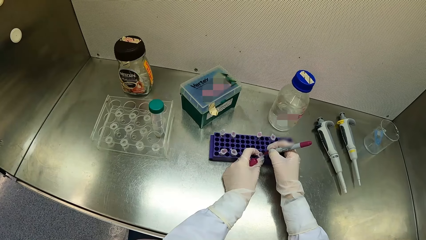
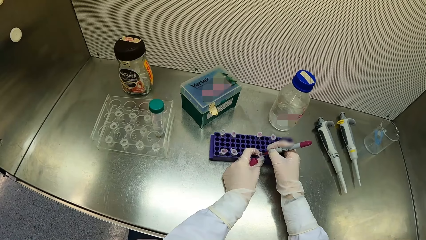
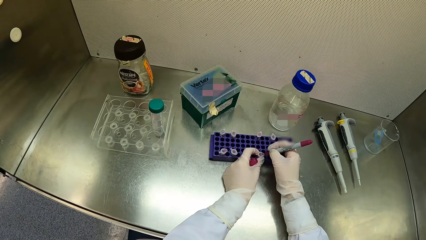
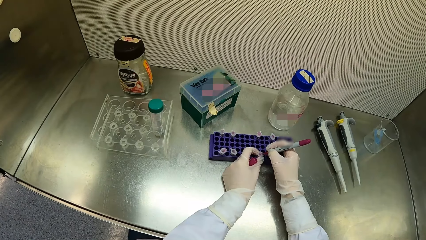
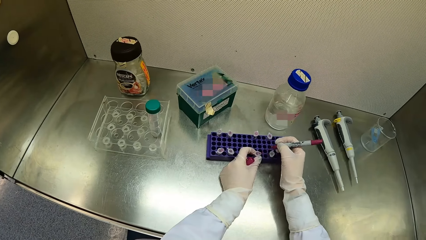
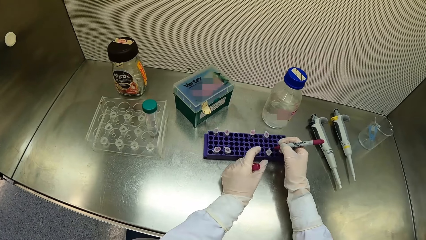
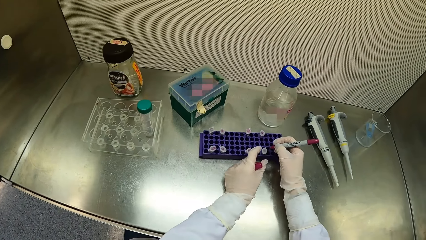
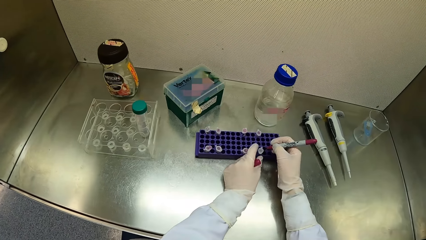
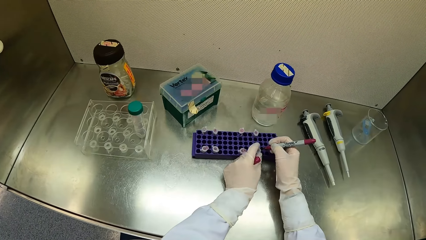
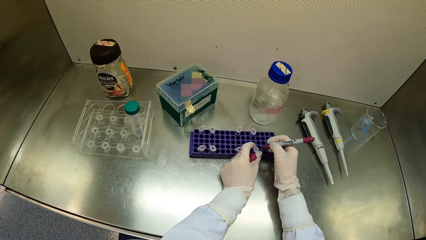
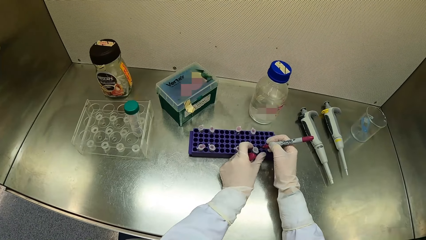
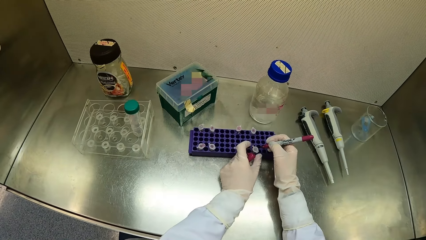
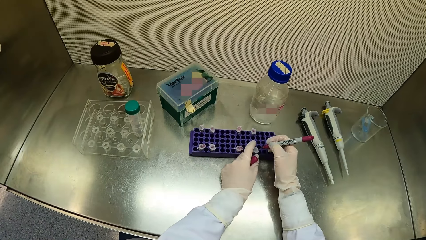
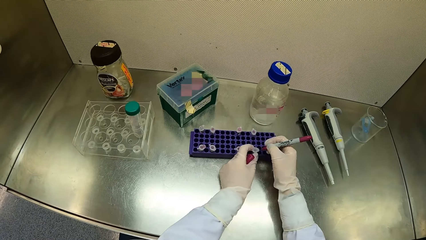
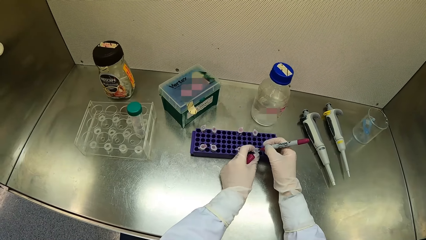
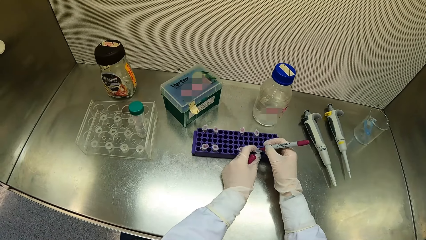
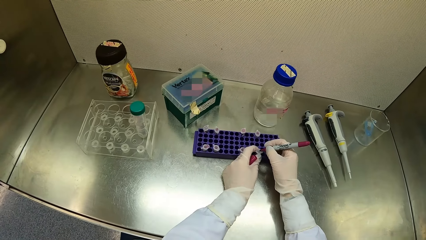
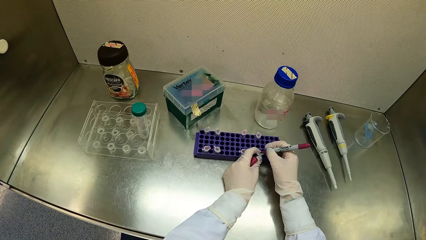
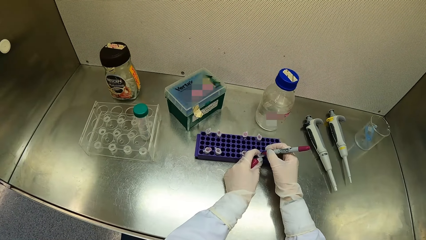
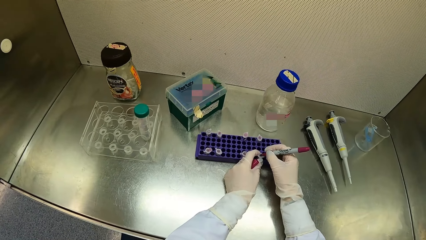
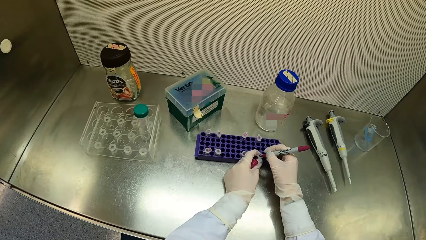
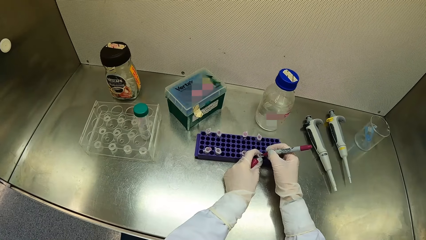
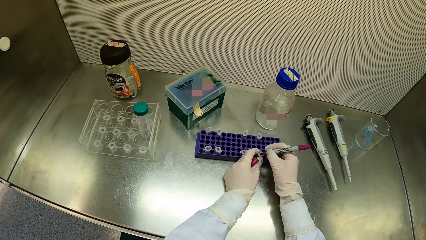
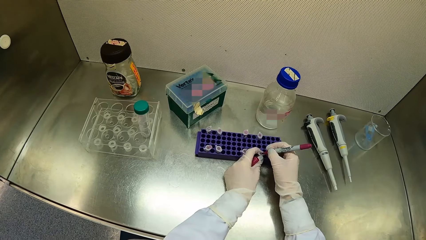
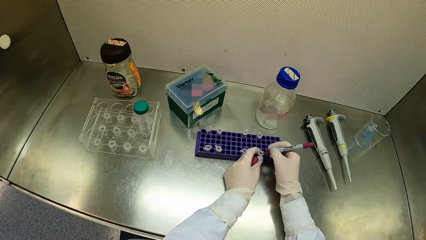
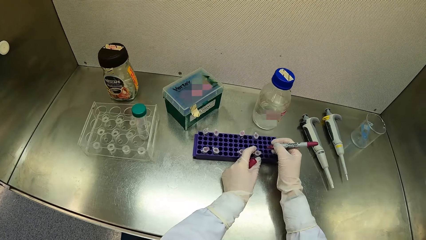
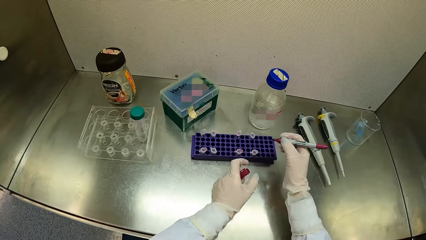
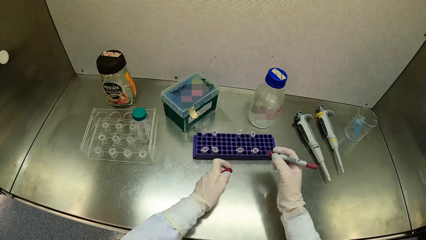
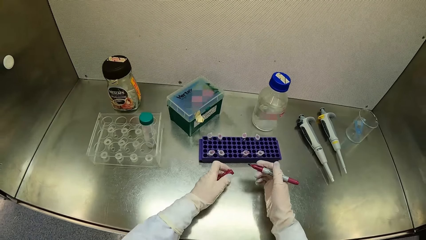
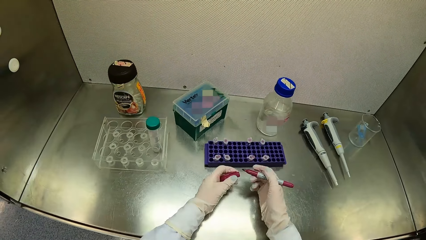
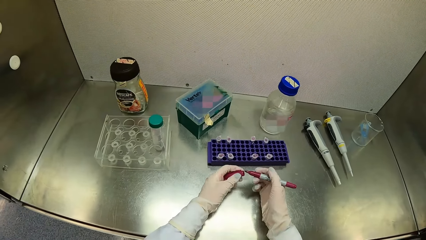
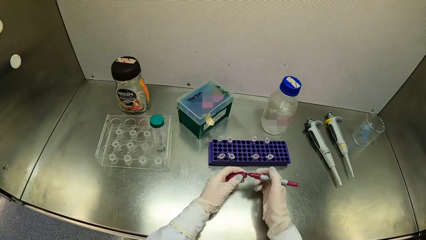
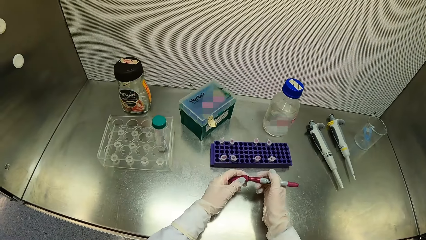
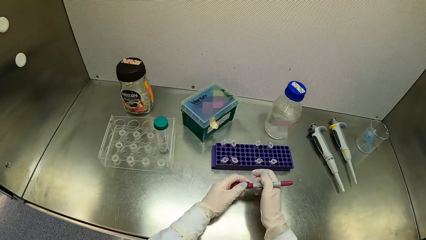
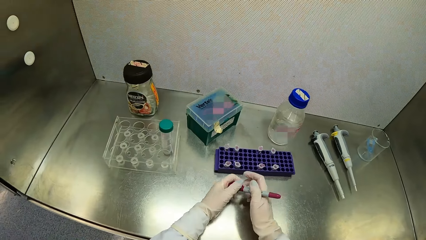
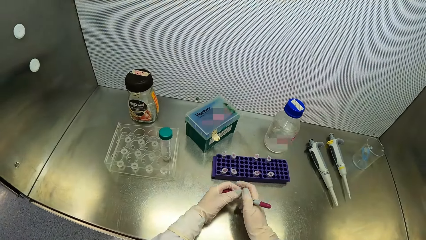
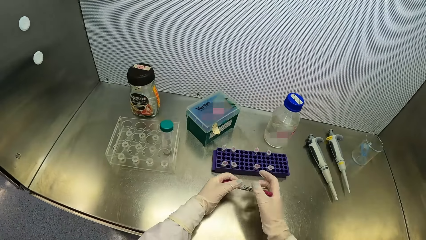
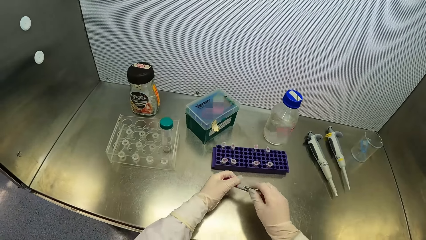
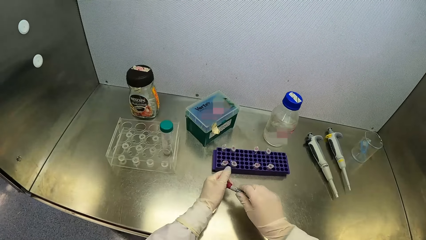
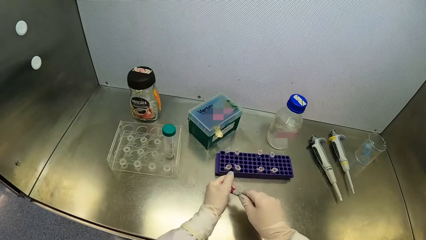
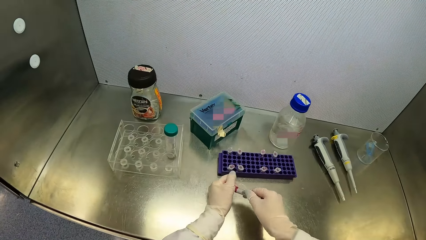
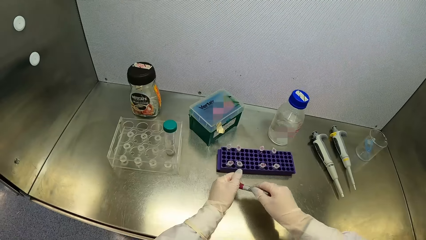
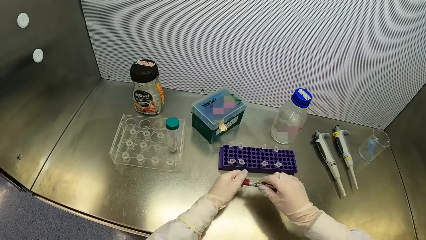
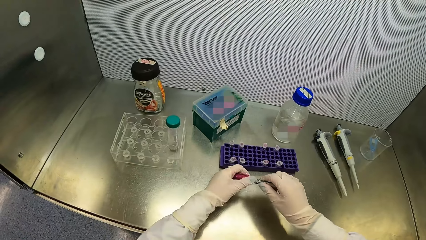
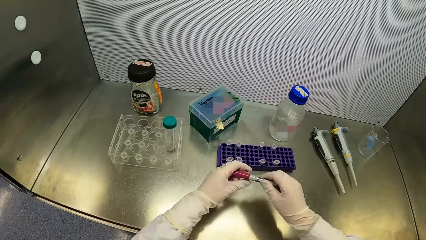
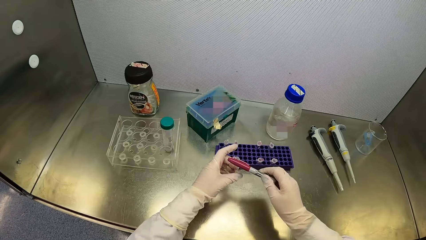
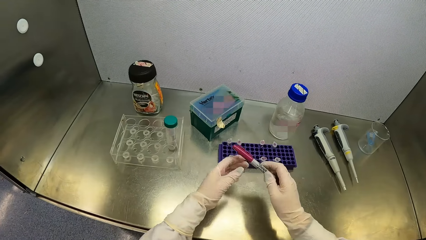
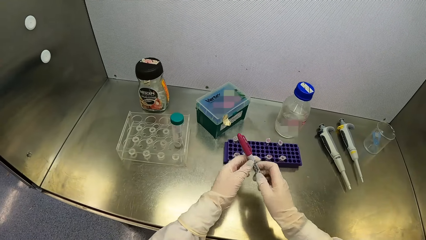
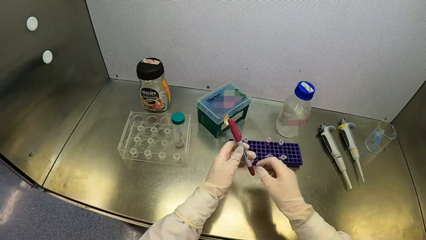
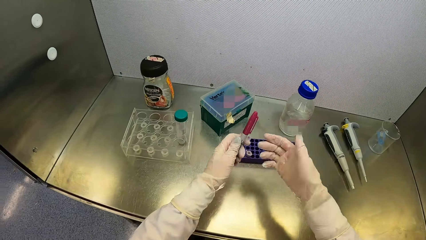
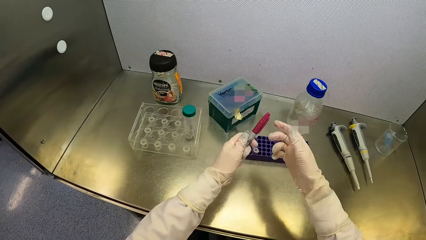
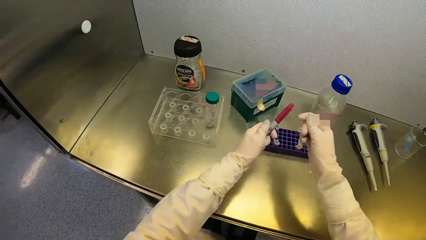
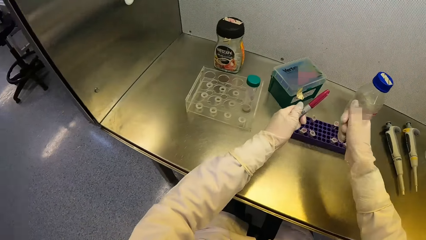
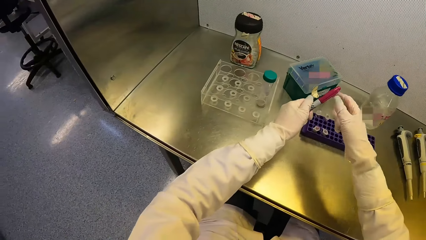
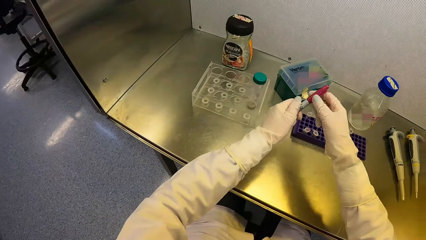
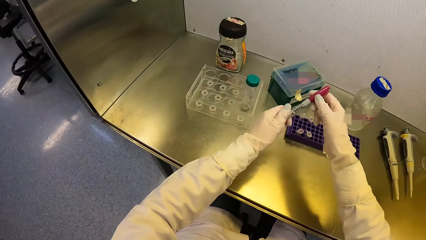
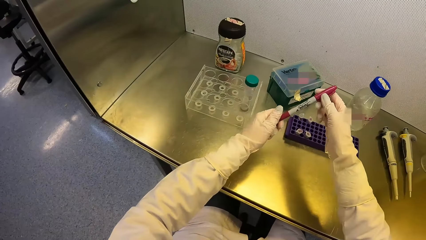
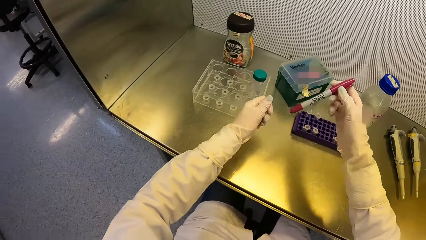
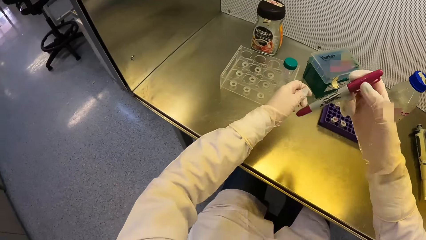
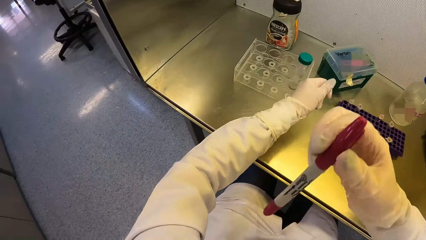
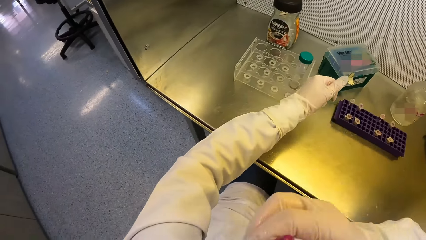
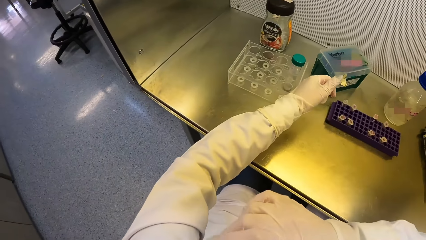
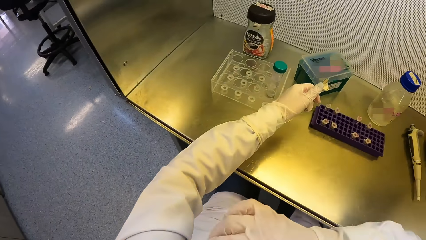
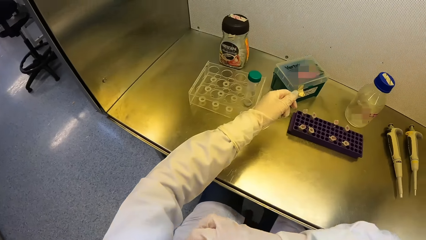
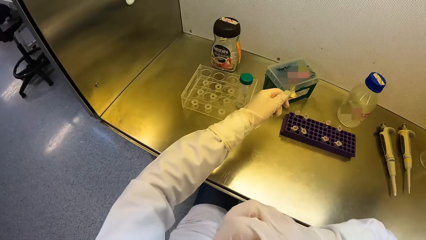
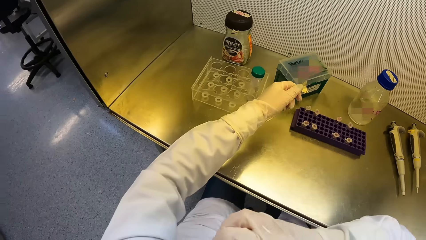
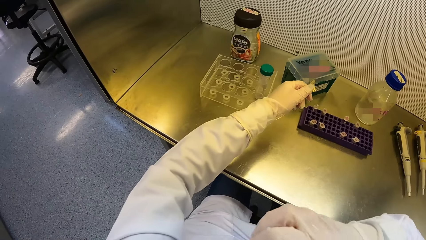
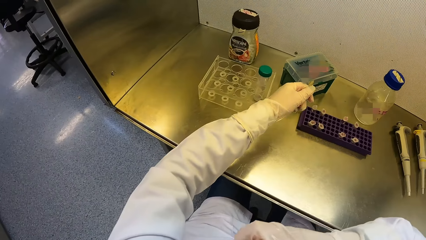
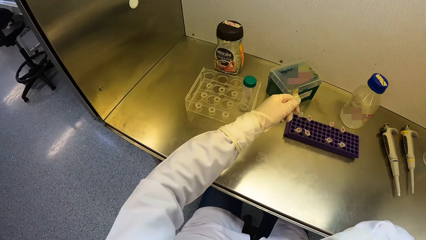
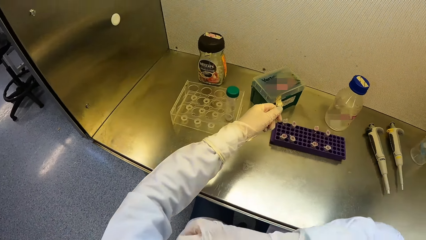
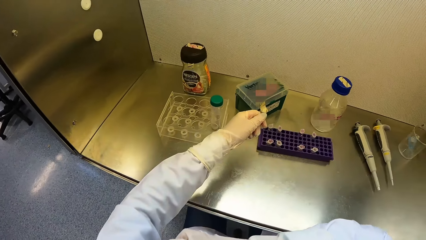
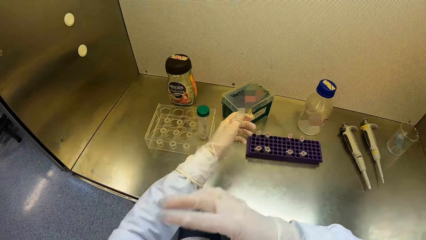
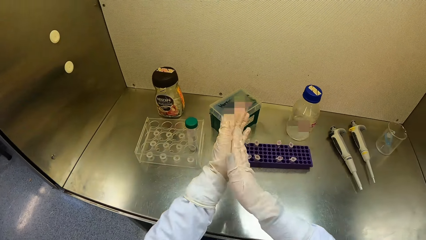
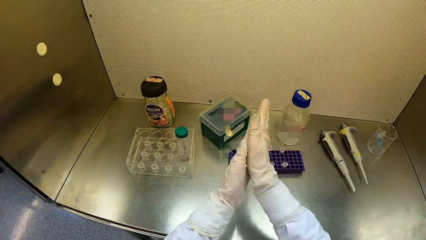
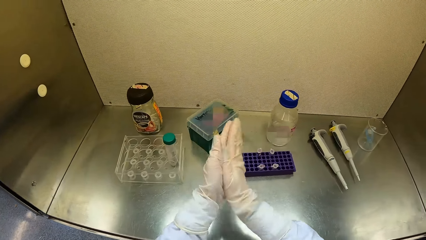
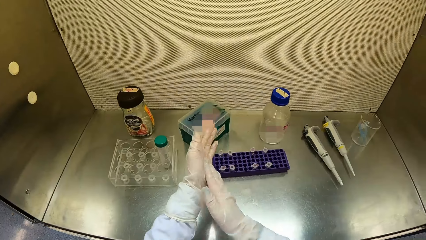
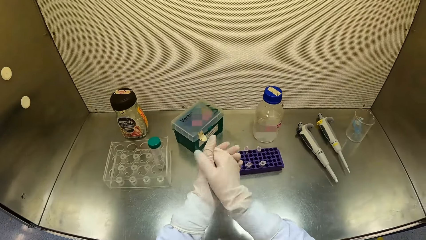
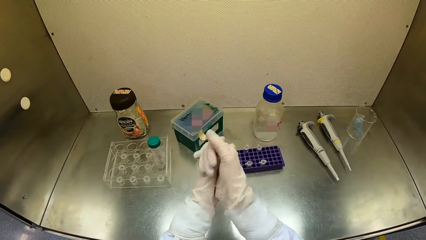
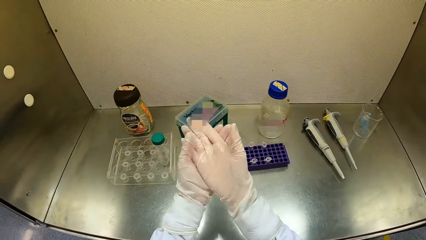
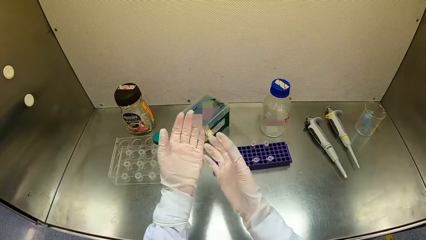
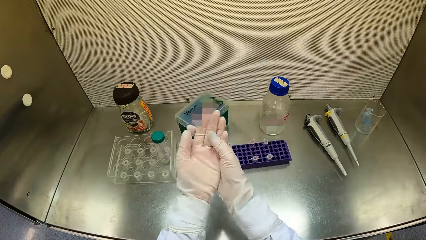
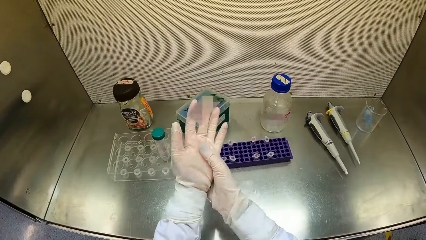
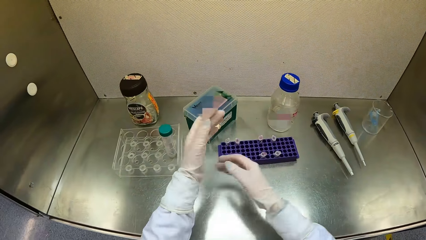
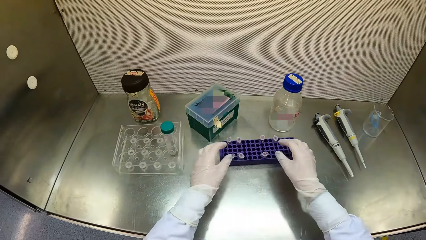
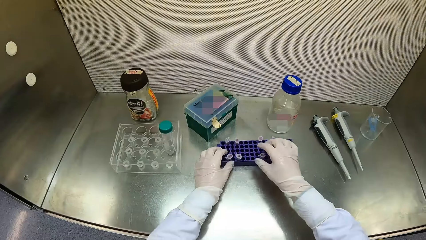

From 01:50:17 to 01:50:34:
The camera wearer turns a test tube in the test tube crate on the table with his left hand. He holds the test tube in the test tube crate on the table with his left hand. He writes on the test tube in his left hand with the marker or pen in his right hand. He covers the marker in his right hand with the cover in his left hand. He closes the tube. He passes the marker from his right hand to his left hand. He holds the marker with his right hand. He wipes the marker in his right hand with his left hand. He checks the pen. He puts the marker in his right hand in his chest pocket. He rubs his hands.
